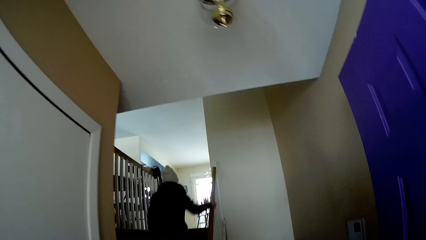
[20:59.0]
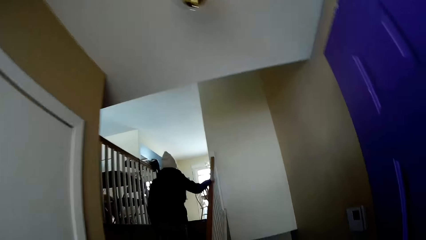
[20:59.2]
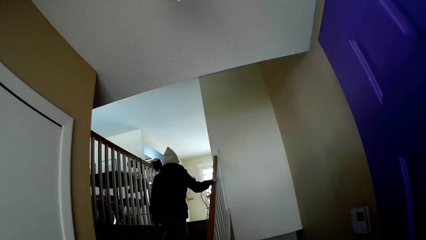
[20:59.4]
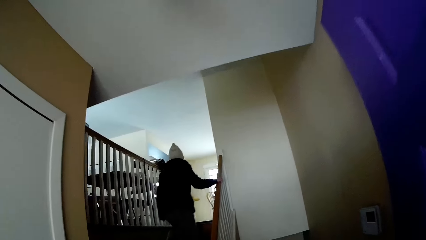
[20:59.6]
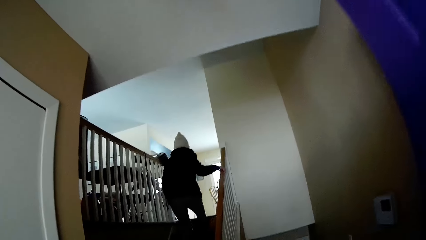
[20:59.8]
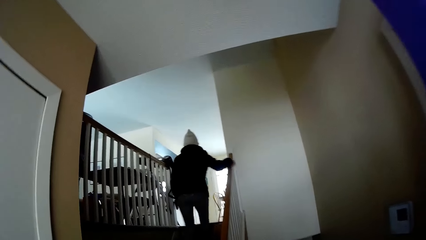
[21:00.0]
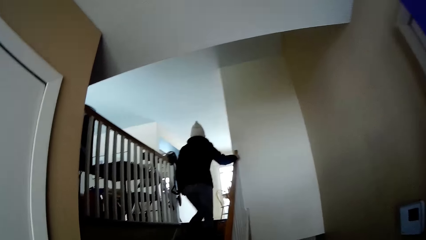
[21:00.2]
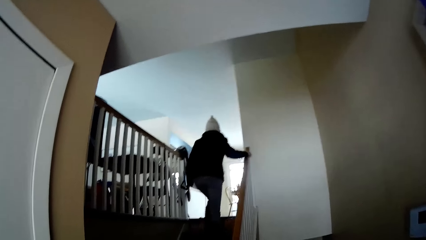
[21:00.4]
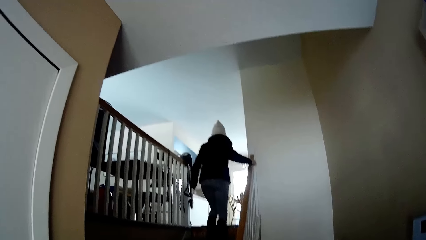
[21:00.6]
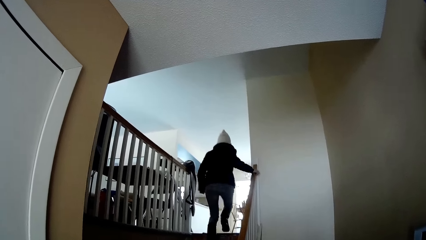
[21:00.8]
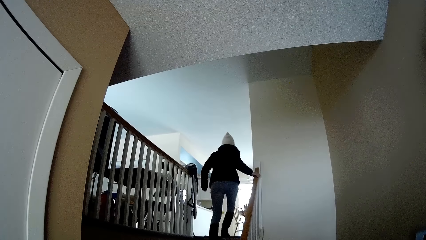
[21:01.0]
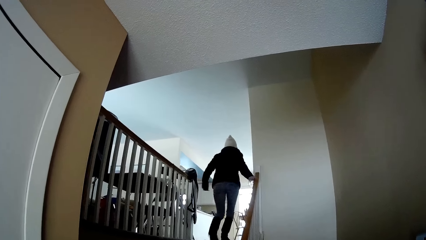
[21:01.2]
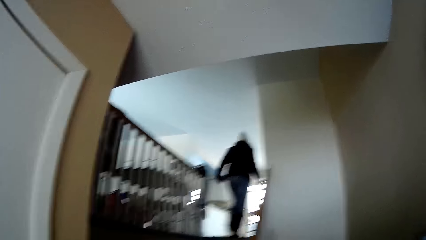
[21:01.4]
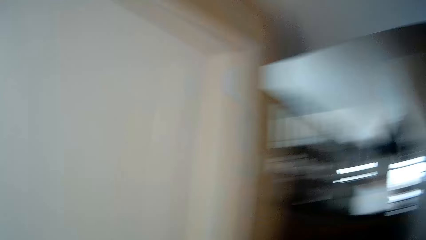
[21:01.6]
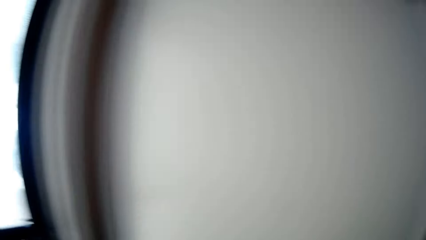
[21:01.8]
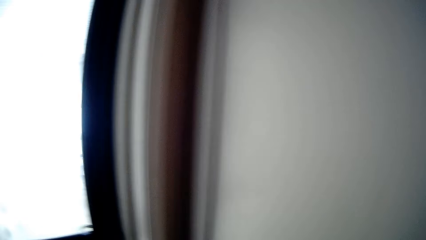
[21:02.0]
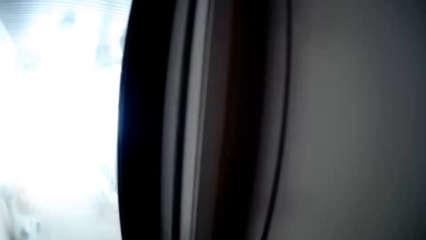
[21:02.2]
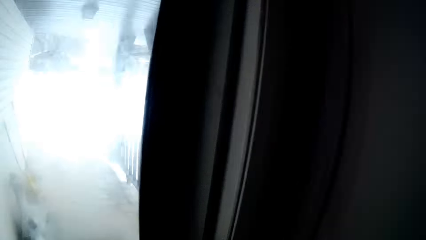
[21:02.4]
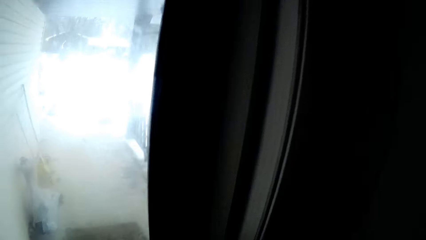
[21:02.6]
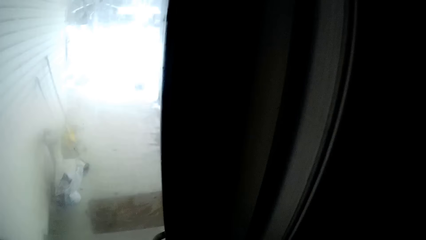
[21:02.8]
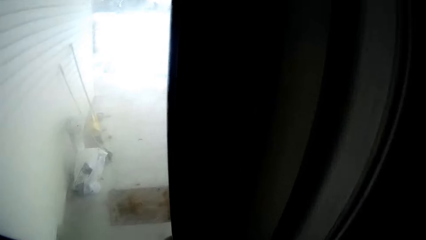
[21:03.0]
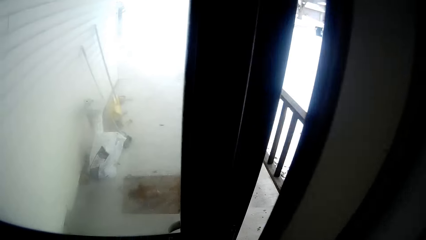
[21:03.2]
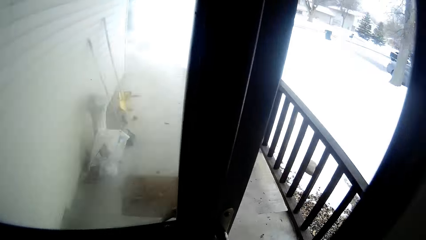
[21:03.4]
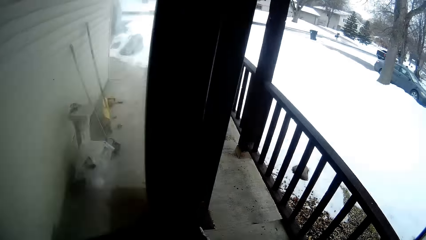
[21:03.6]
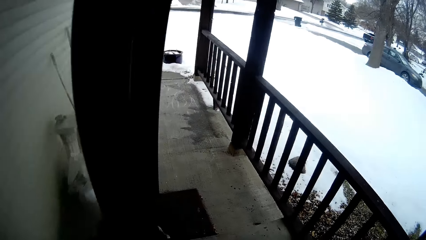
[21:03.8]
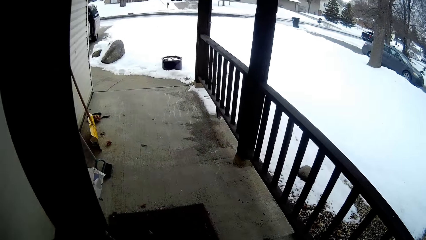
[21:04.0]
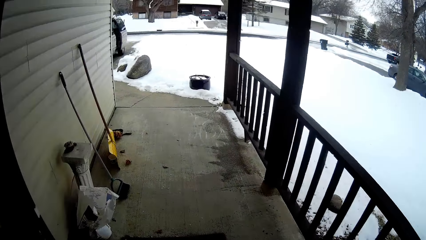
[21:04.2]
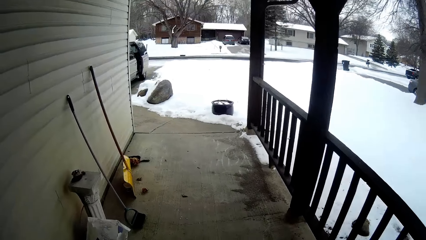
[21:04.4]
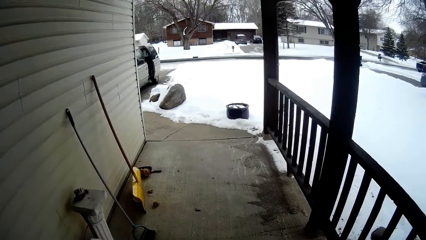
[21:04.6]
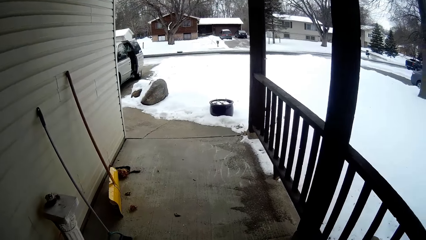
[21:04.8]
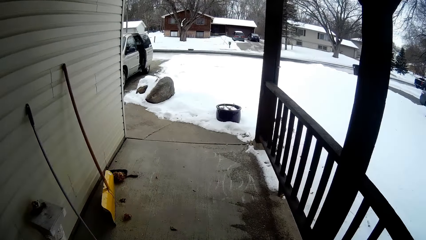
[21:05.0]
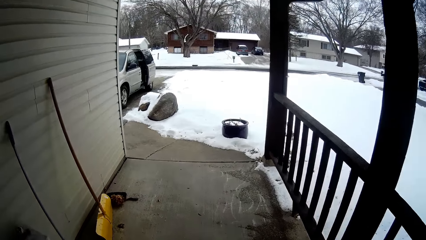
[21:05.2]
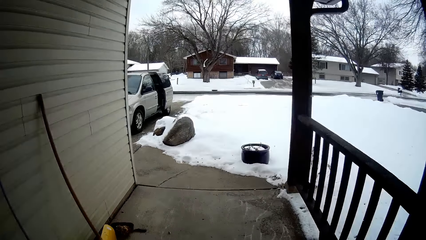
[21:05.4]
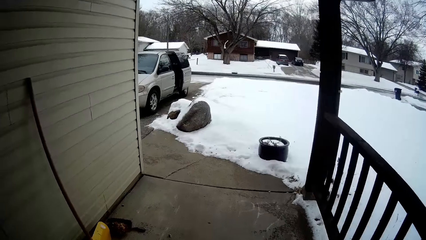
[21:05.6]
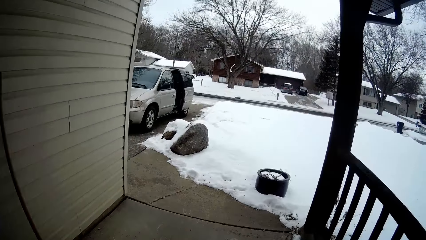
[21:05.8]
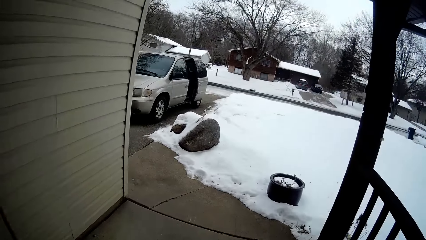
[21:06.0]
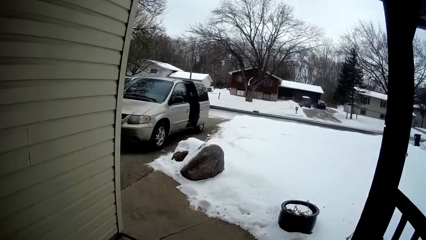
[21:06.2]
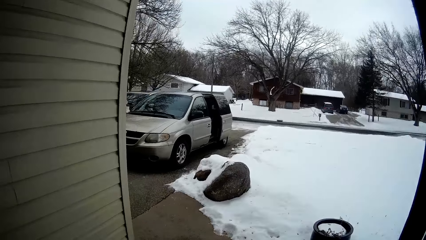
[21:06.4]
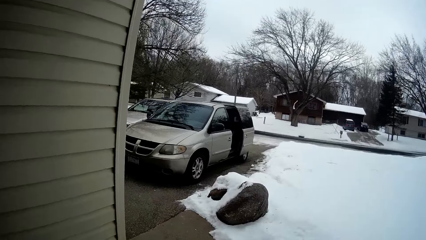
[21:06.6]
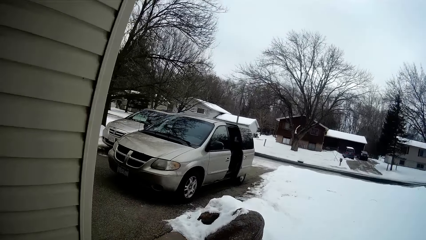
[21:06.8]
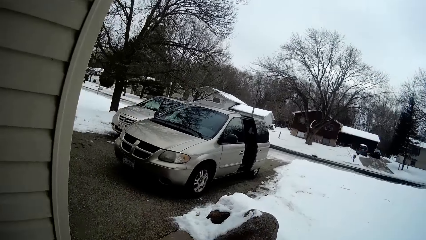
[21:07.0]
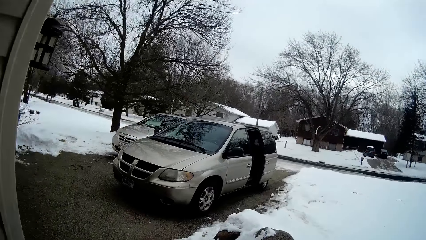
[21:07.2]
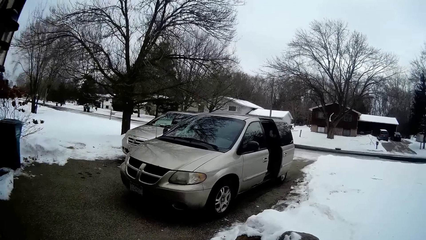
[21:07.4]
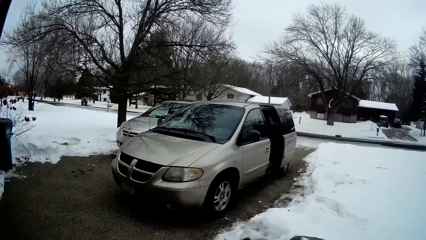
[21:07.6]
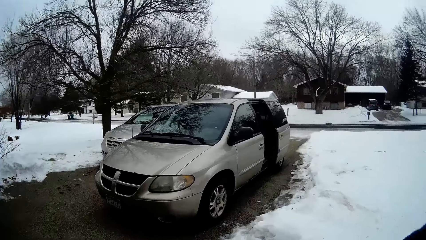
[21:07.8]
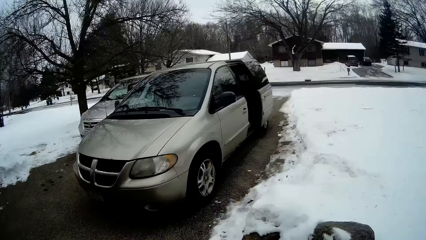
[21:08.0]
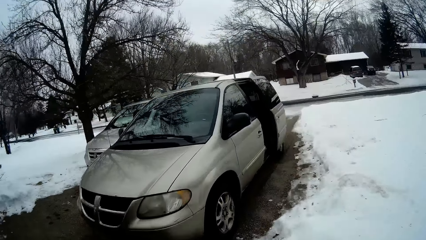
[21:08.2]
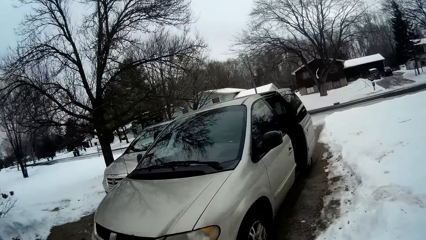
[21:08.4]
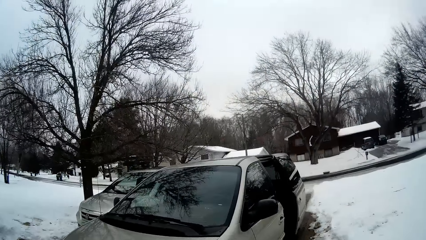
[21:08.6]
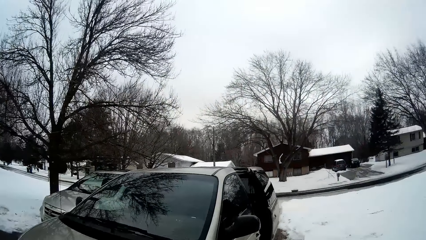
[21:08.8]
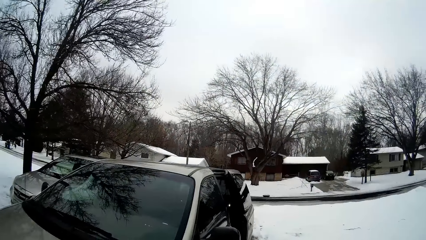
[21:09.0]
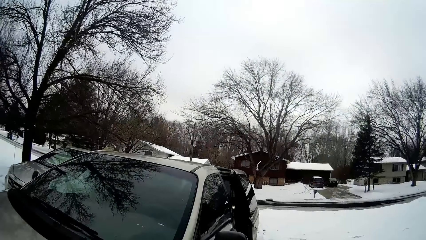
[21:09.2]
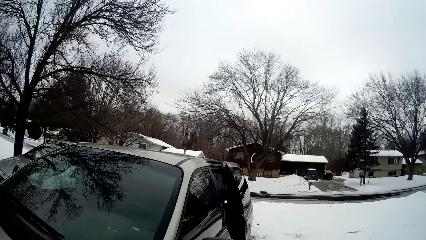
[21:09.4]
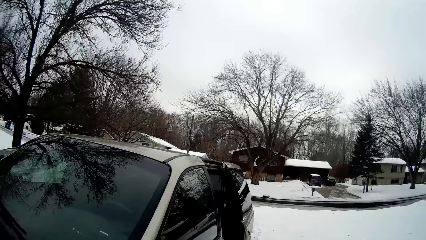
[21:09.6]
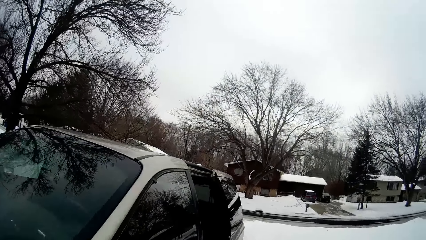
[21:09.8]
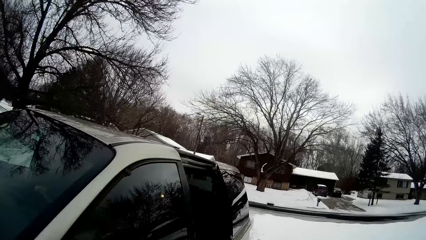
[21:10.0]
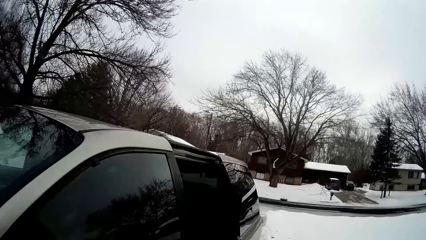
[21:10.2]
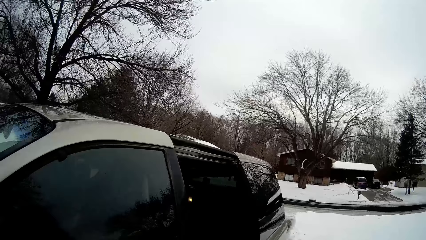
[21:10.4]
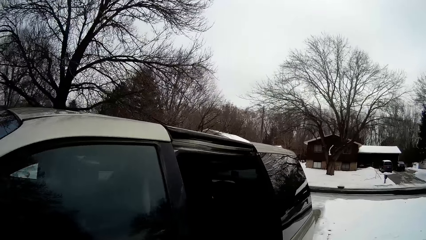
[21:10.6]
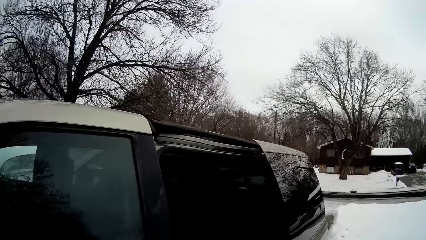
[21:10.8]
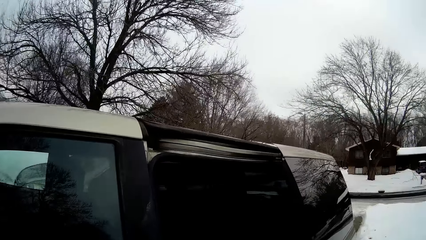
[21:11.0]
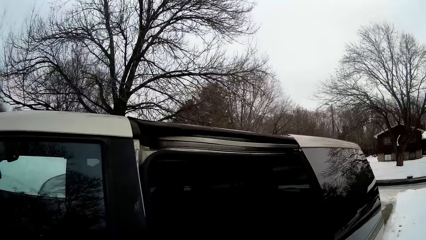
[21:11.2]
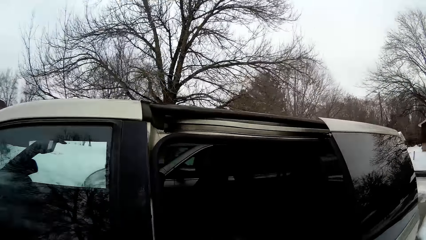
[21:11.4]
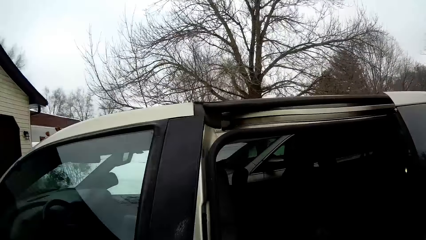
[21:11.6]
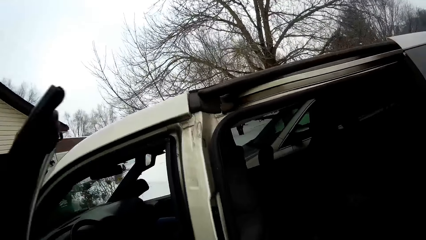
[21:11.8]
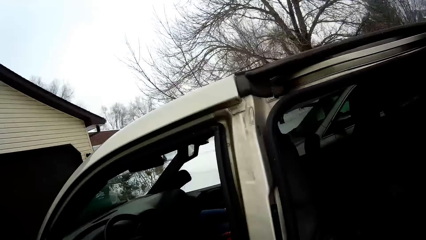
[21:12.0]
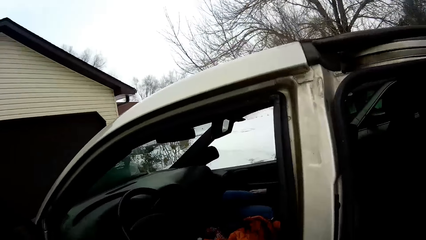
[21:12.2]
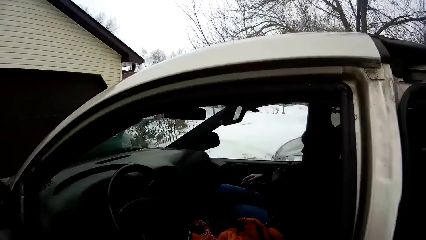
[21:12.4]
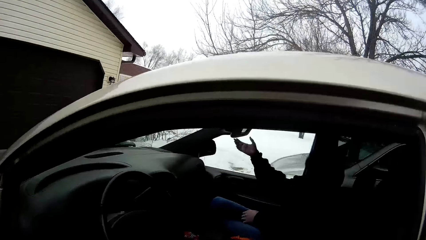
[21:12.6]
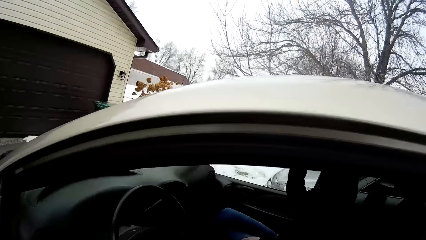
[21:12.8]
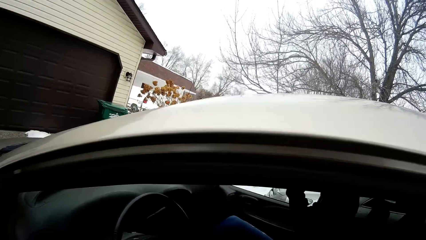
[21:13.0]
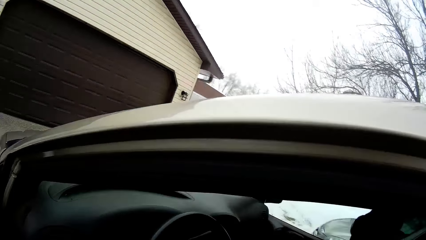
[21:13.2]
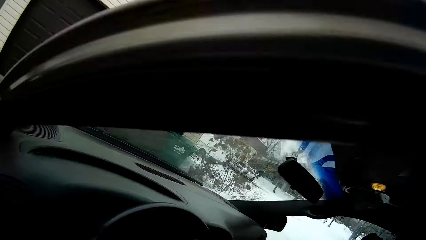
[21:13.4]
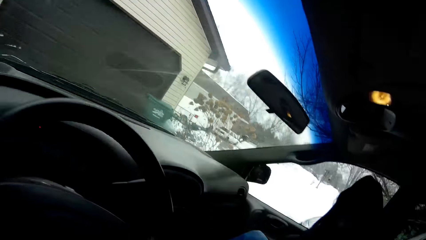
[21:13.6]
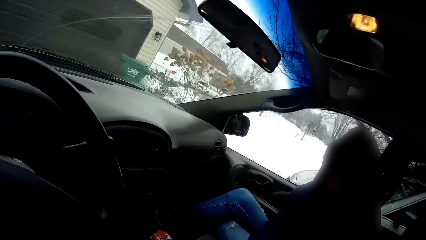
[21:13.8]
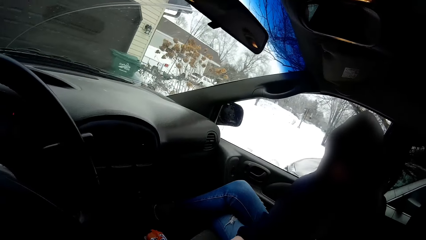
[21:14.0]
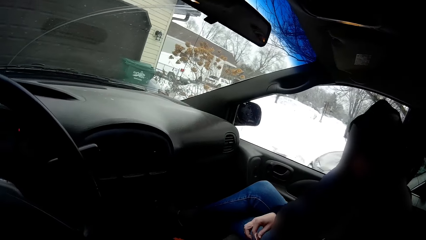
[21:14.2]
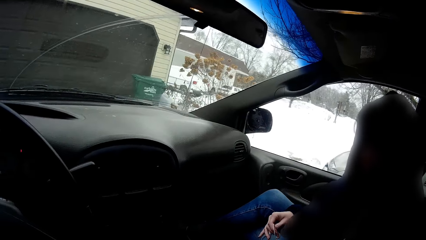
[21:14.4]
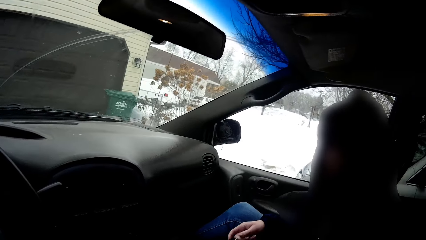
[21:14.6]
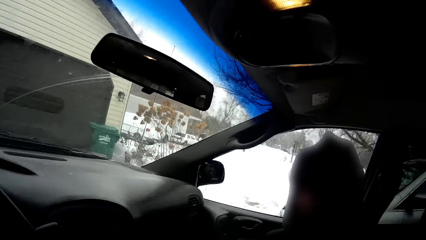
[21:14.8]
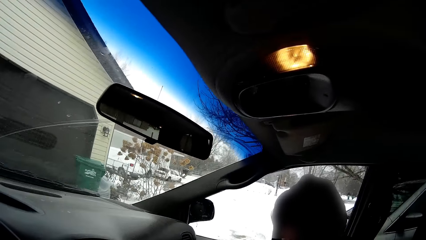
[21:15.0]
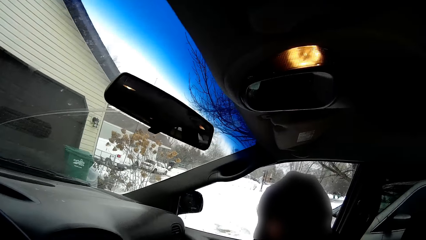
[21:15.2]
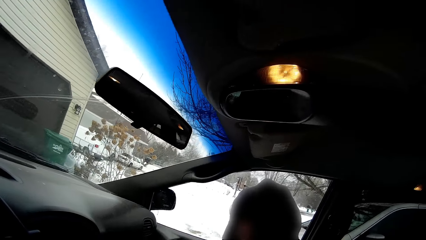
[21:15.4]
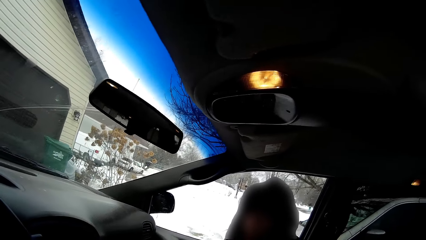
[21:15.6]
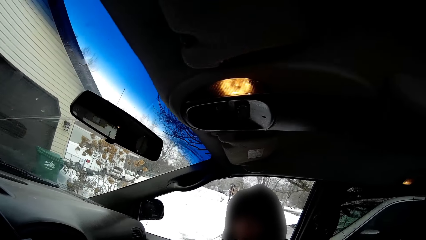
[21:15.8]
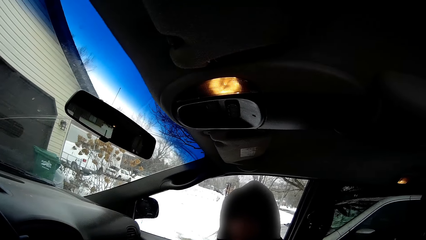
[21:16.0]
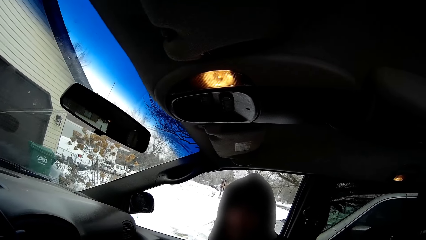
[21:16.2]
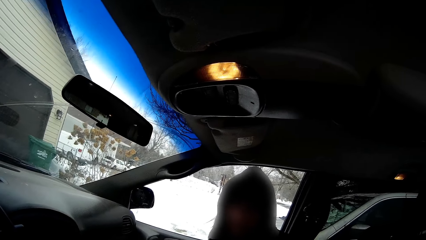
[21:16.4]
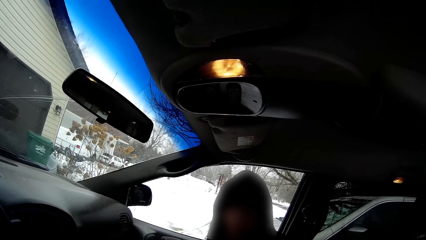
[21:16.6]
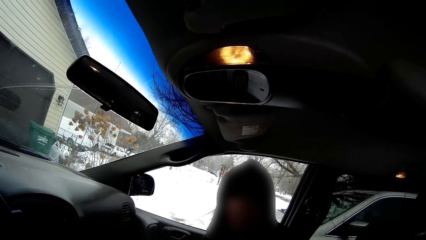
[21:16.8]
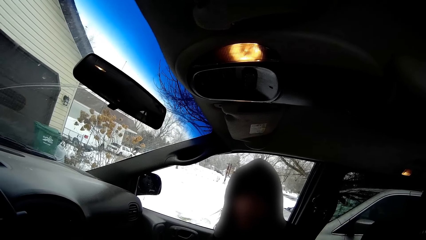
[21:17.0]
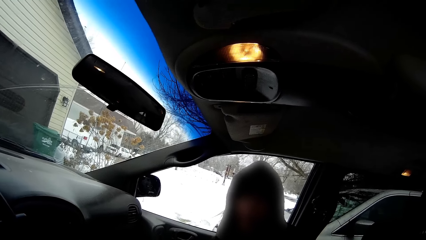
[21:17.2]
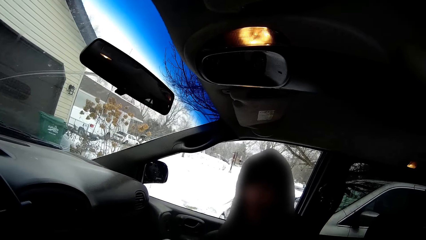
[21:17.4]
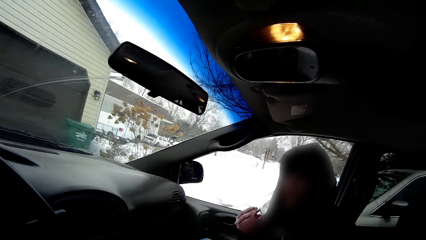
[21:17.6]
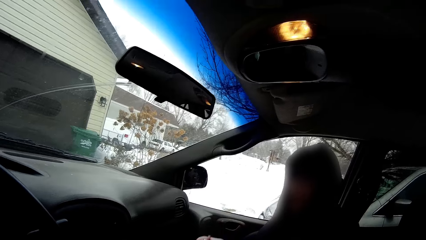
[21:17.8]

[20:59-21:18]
The woman climbs a staircase. The camera wearer opens the house door with her left hand. She steps out of the house. She walks to the minivan. She opens the driver's door of the minivan with her left hand. The girl closes the passenger's sun visor with her right hand. The camera wearer gets into the minivan. The girl is talking.
